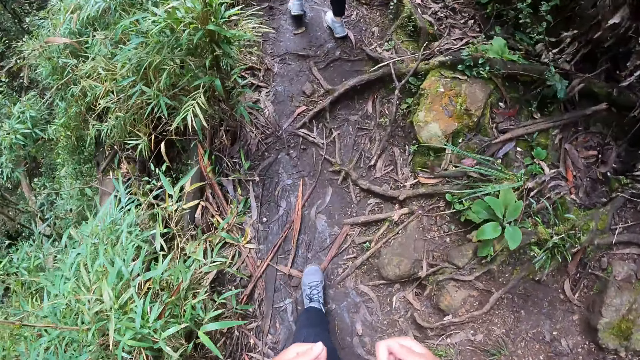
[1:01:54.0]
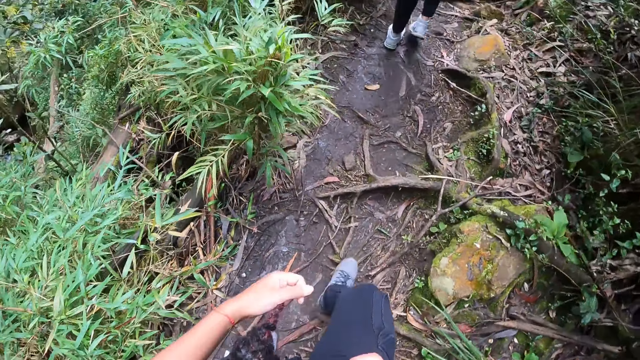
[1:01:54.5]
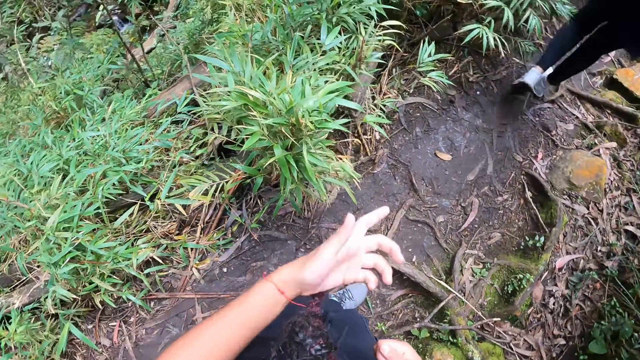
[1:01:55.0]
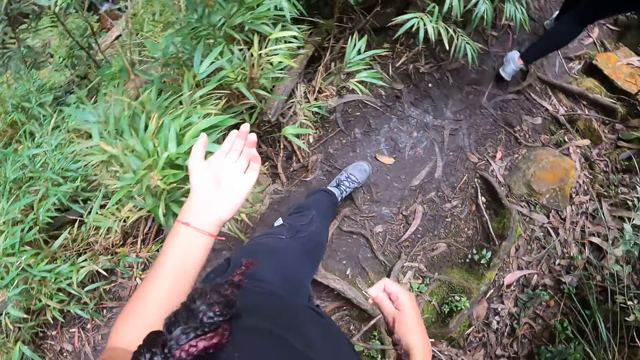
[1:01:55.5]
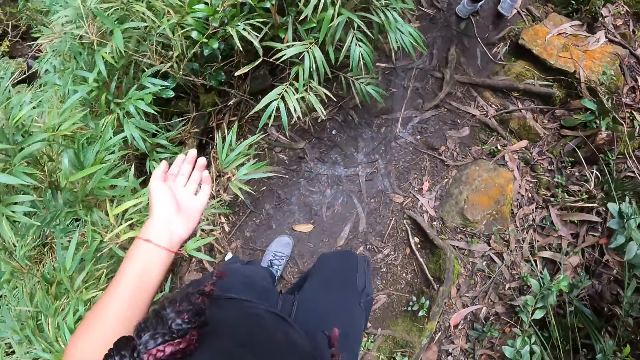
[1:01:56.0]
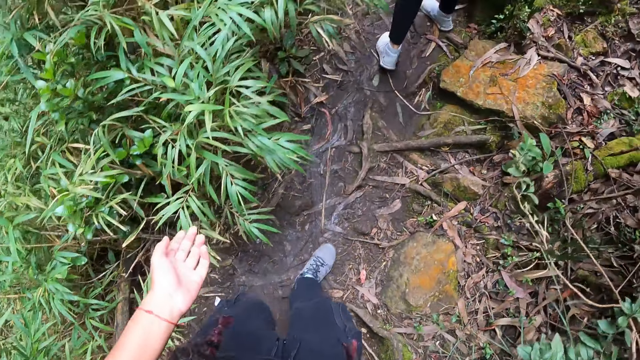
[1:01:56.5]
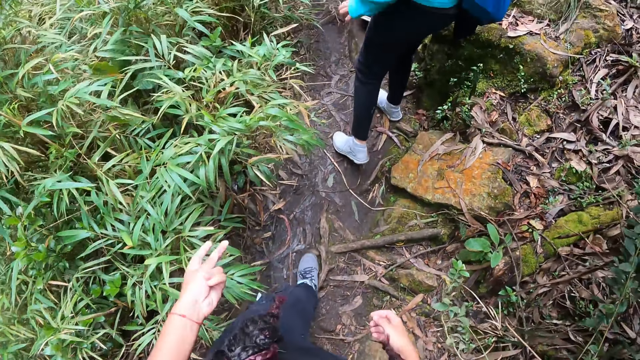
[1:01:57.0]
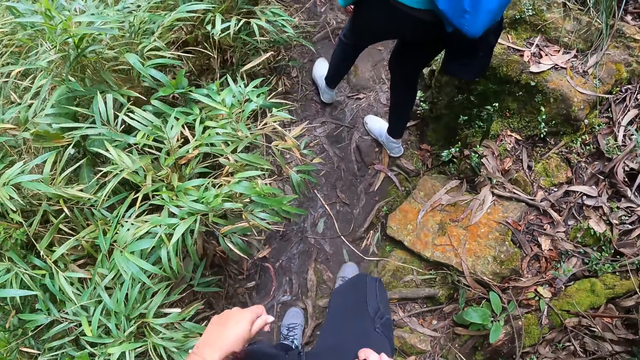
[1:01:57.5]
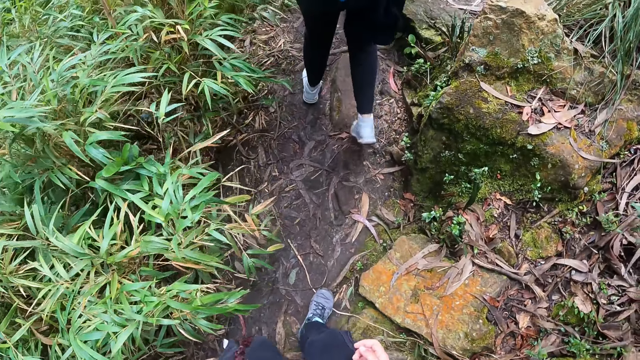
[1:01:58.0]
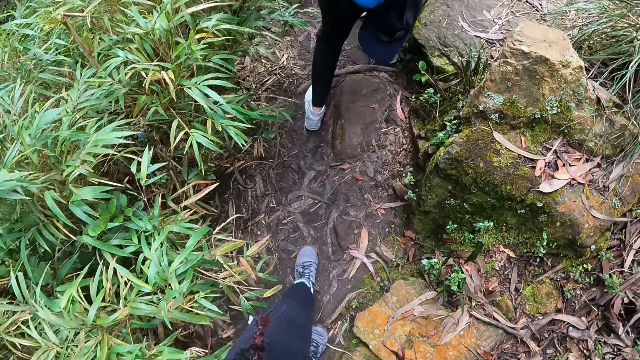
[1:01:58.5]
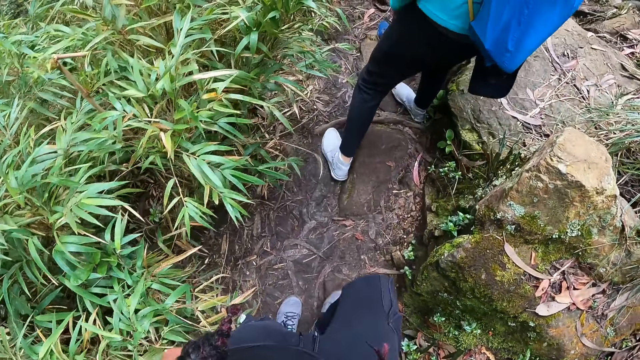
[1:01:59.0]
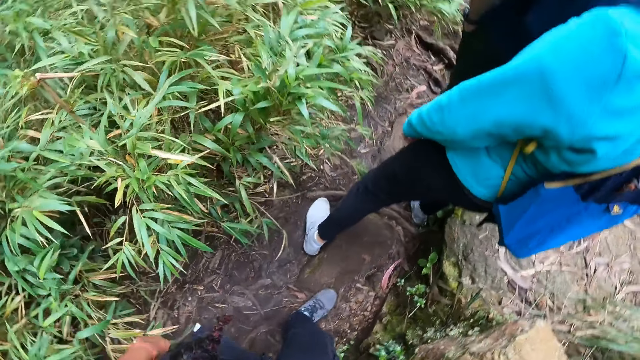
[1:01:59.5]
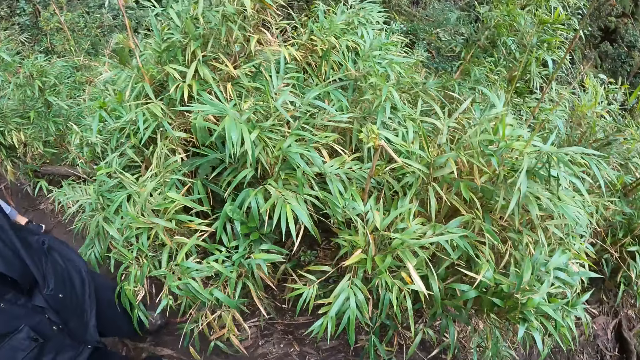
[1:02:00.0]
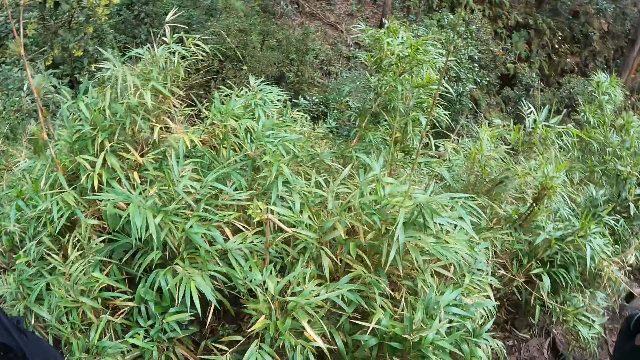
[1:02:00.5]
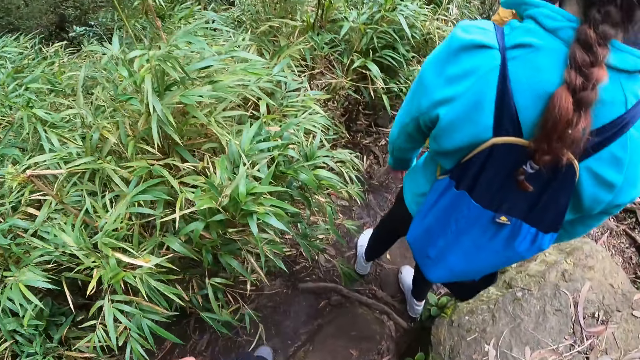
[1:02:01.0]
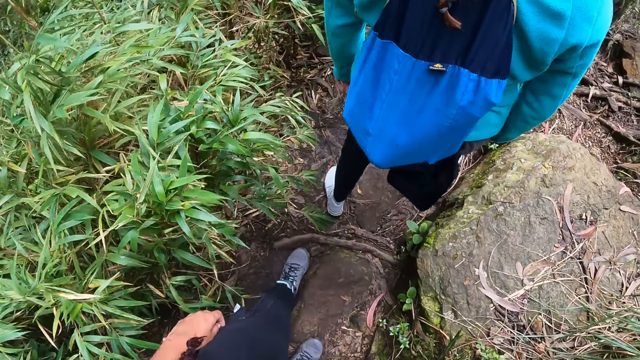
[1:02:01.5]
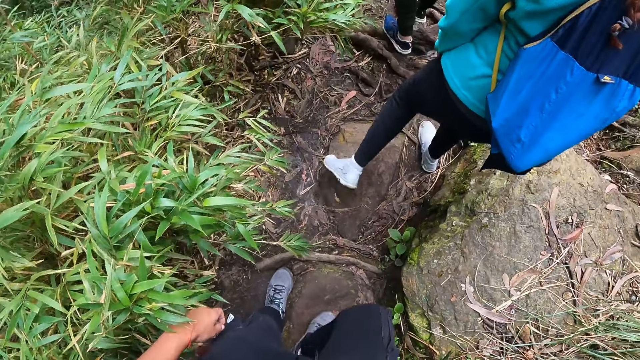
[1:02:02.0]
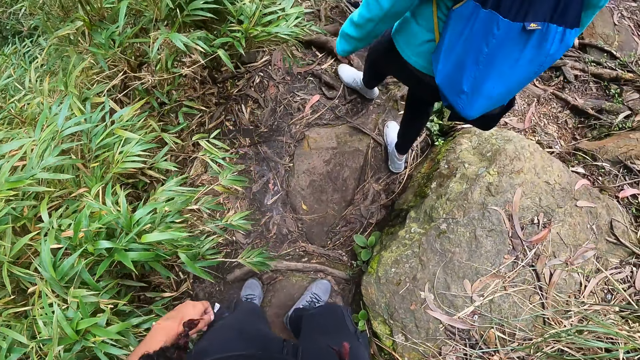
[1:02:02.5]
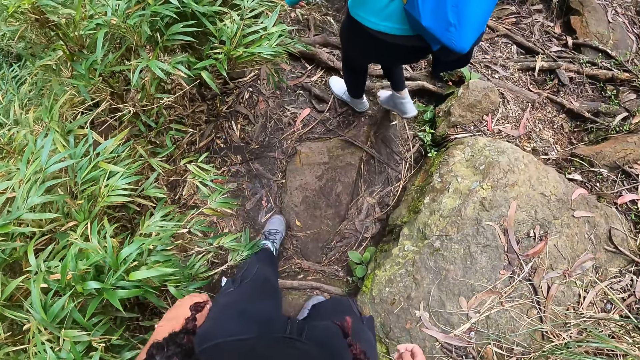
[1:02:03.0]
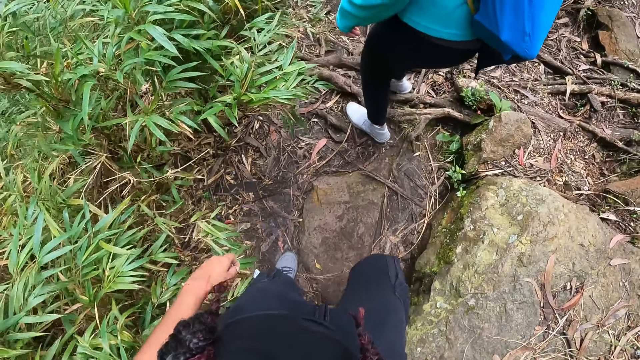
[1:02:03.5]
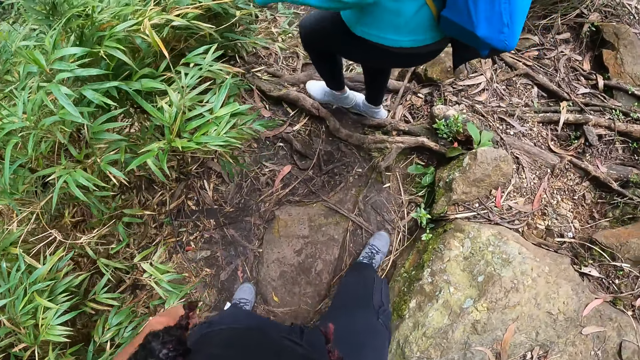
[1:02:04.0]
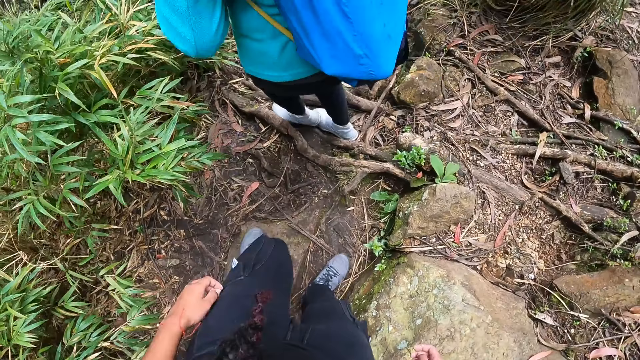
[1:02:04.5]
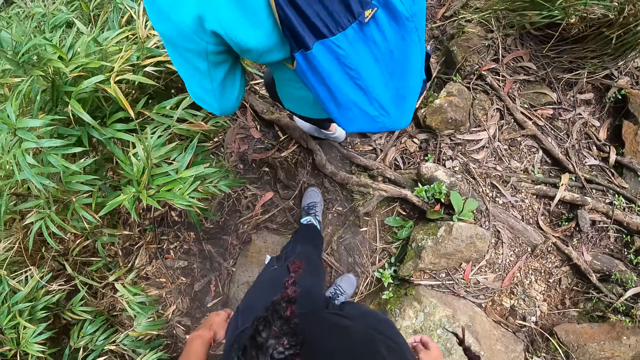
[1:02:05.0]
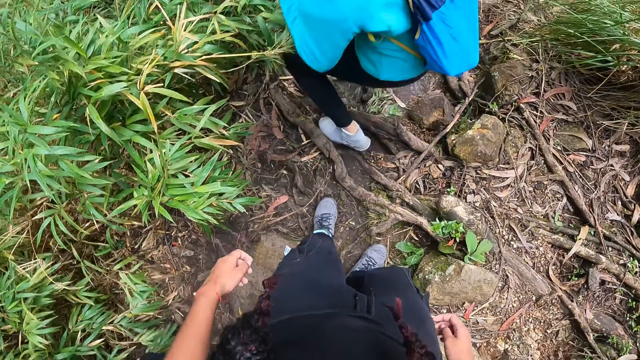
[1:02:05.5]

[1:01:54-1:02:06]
The camera wearer stops on the path and stares around. They walk on the pathway.

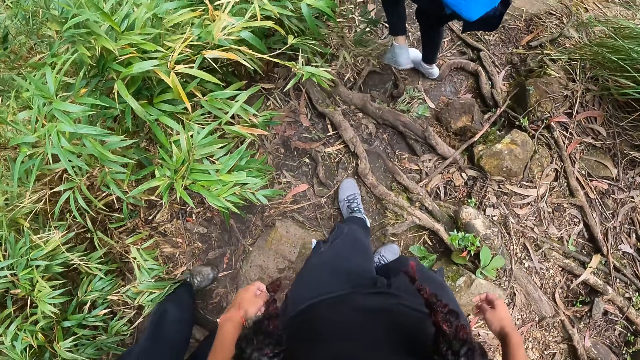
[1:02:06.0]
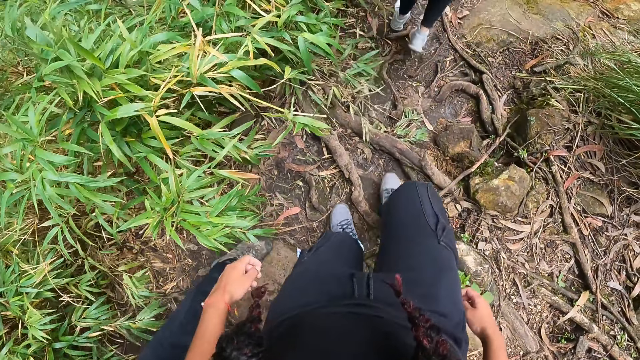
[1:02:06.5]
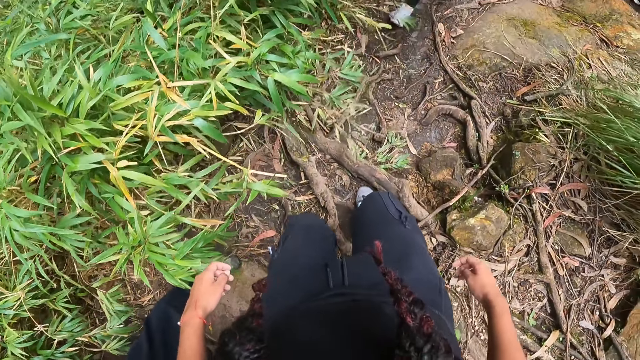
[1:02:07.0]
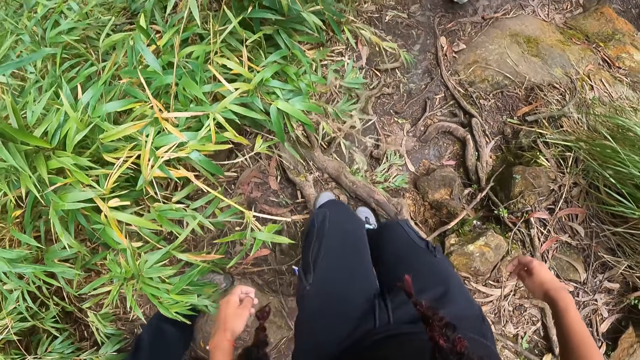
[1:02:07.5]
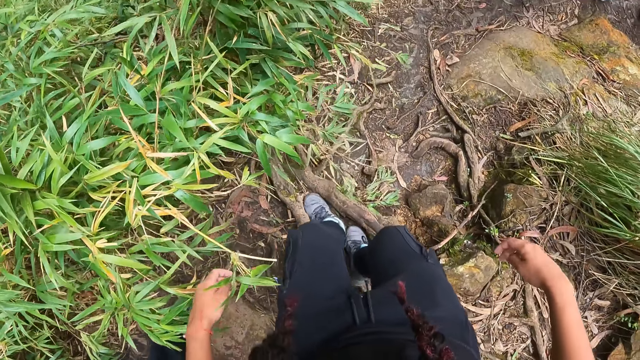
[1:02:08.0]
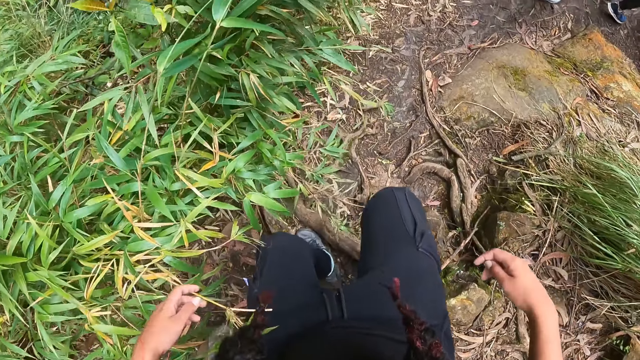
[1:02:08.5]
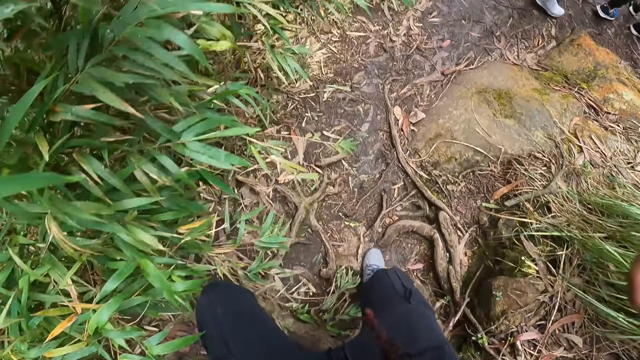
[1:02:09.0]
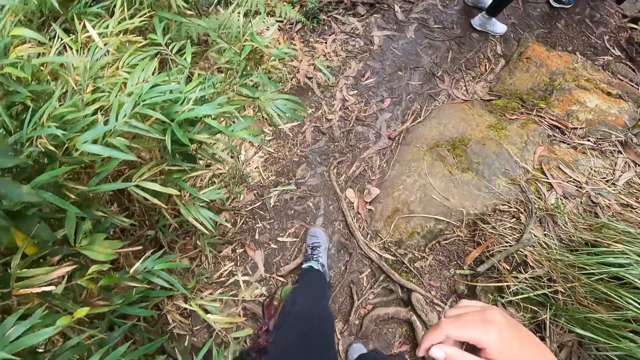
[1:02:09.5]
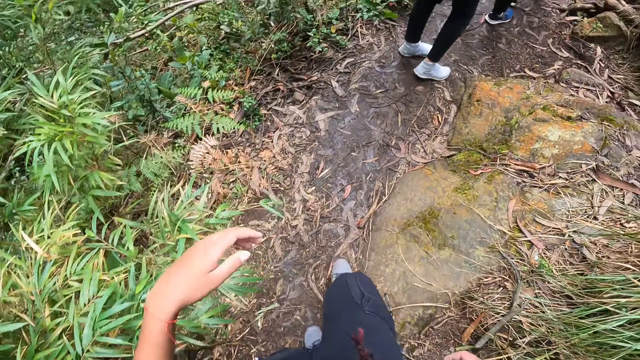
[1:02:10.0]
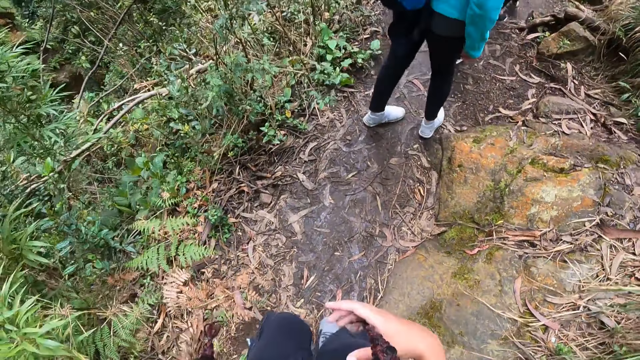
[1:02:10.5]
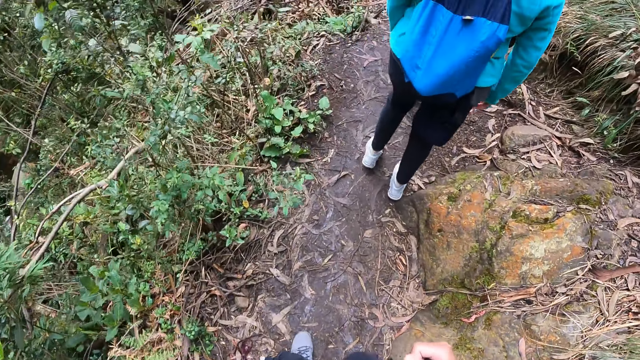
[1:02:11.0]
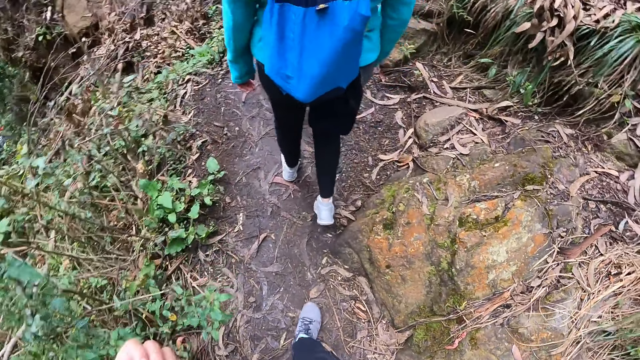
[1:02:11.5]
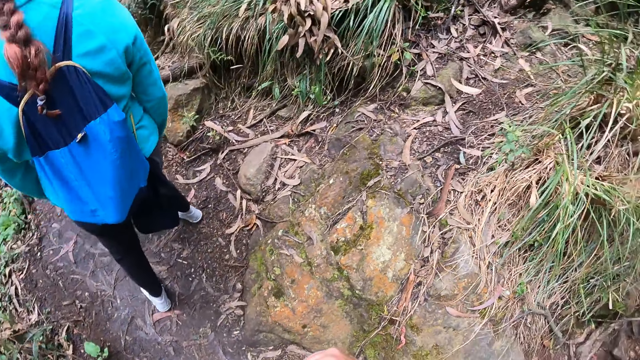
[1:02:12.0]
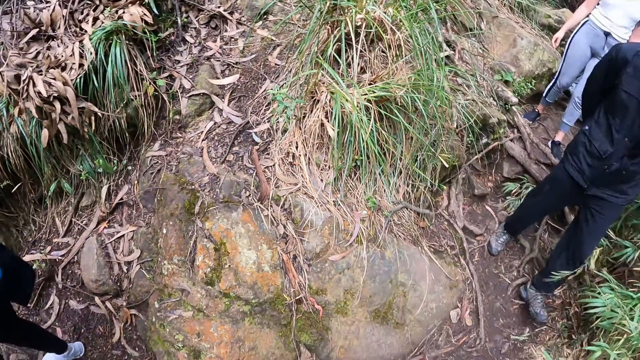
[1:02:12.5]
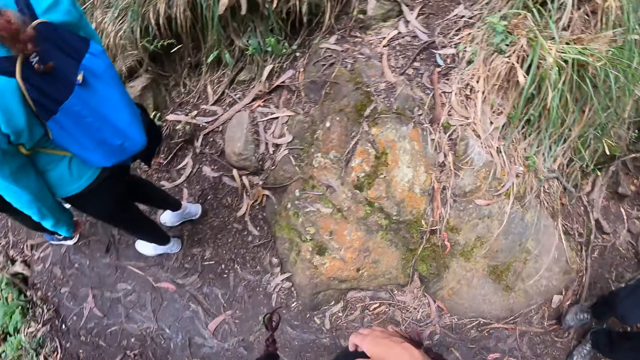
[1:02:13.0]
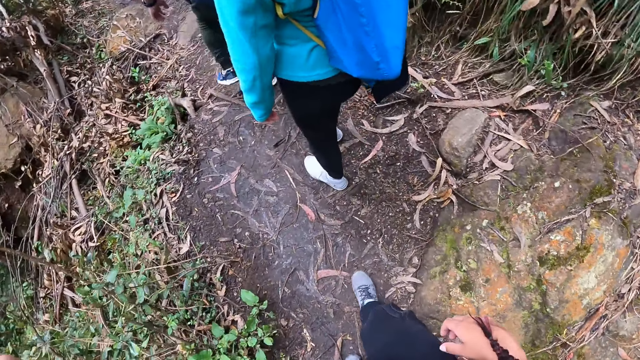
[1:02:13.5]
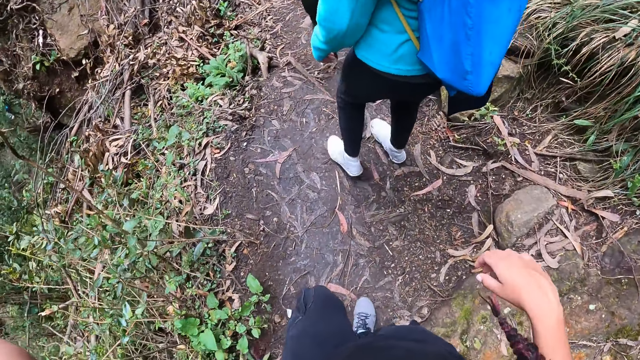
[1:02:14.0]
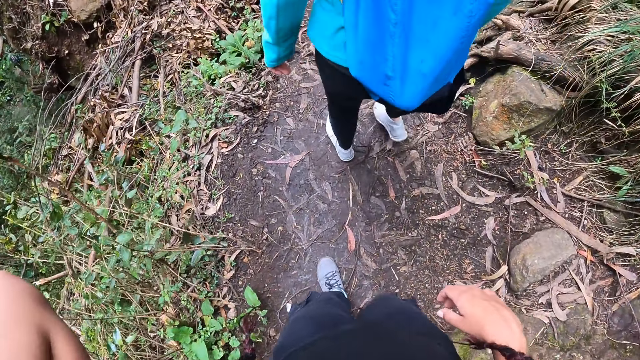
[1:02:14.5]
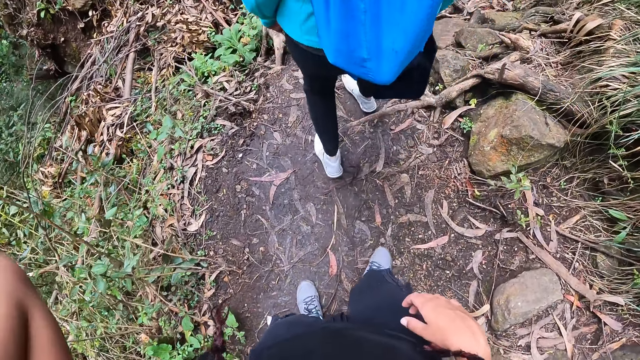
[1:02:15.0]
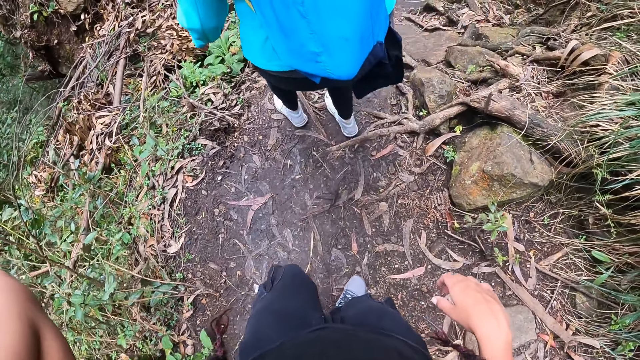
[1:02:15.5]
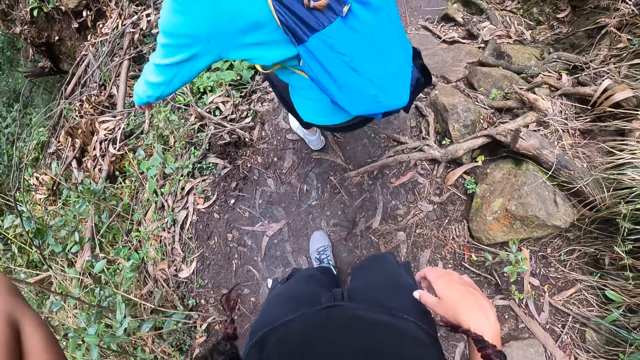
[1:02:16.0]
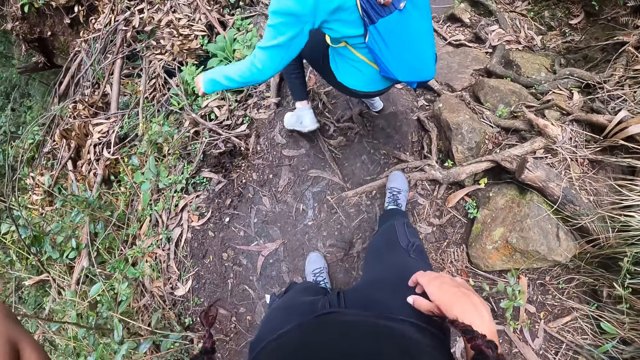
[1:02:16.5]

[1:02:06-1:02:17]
The camera wearer holds her hair with her right hand. She adjusts the camera on her head with her left hand. She stares around and walks on the pathway.
